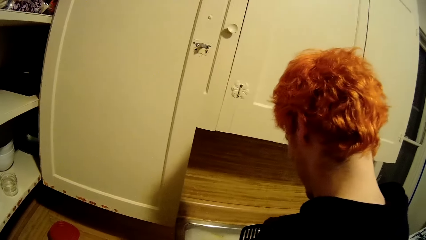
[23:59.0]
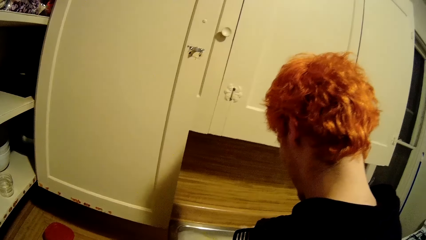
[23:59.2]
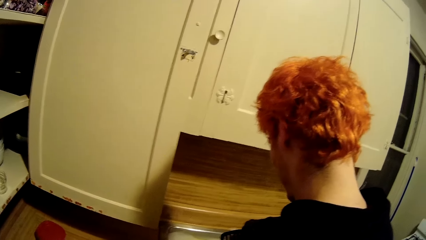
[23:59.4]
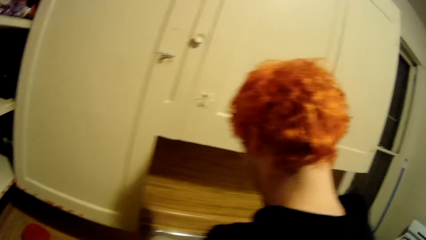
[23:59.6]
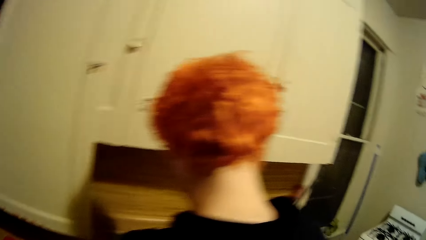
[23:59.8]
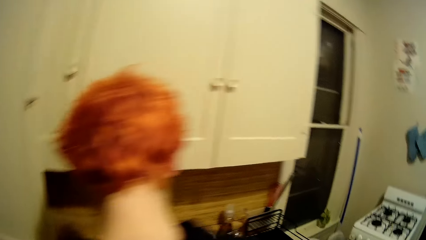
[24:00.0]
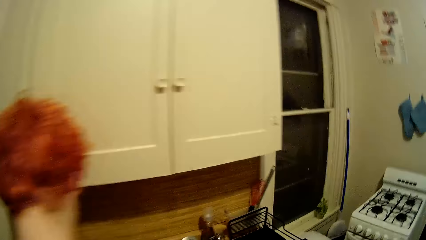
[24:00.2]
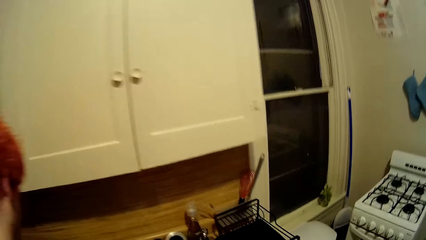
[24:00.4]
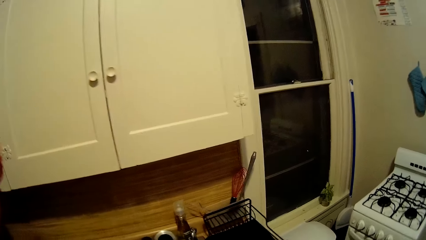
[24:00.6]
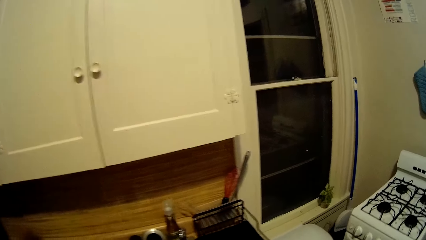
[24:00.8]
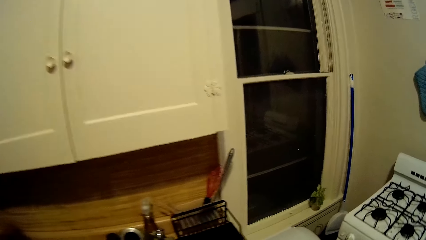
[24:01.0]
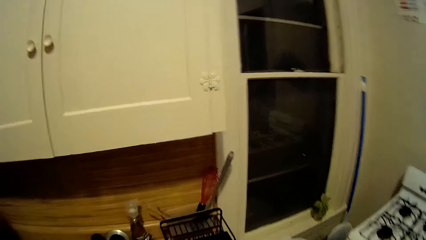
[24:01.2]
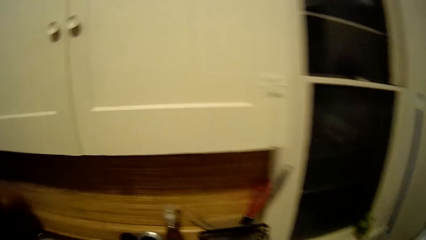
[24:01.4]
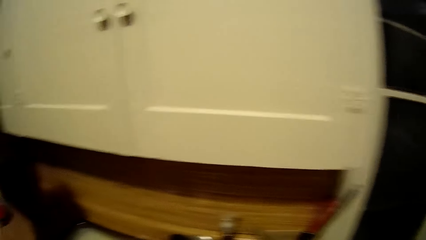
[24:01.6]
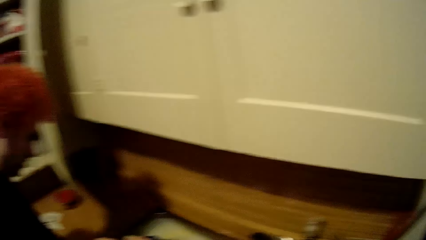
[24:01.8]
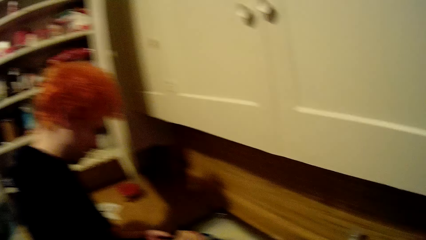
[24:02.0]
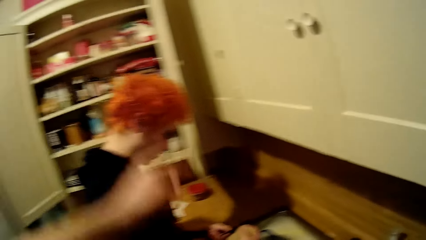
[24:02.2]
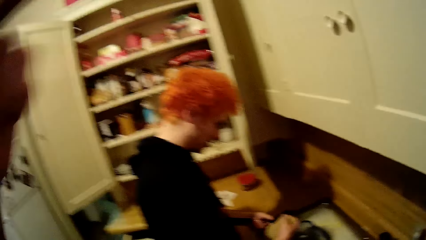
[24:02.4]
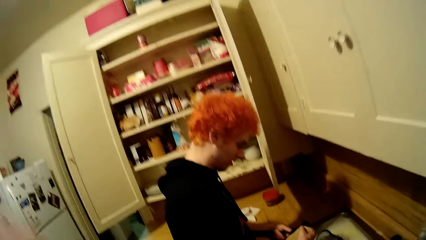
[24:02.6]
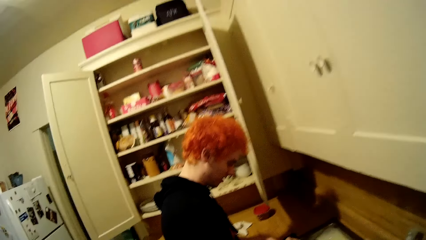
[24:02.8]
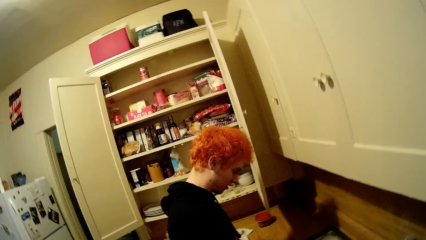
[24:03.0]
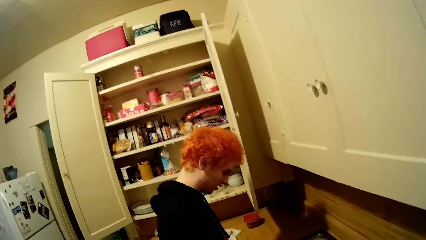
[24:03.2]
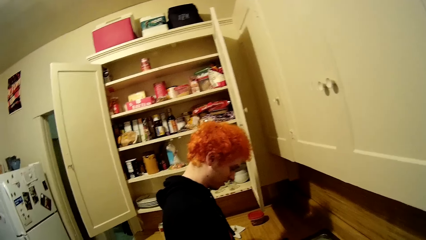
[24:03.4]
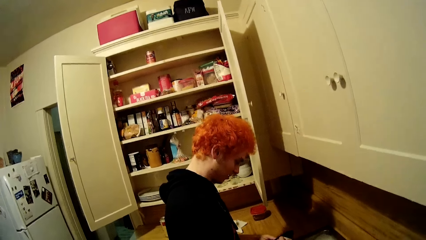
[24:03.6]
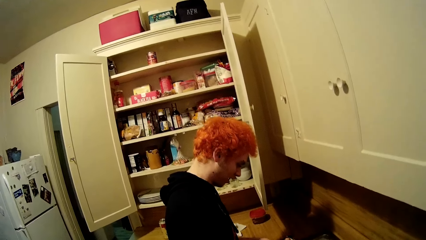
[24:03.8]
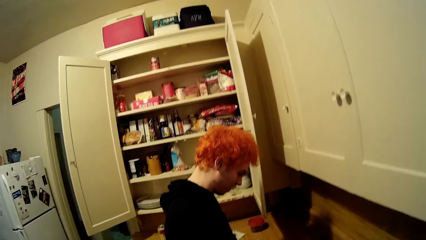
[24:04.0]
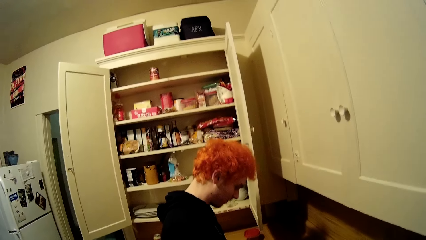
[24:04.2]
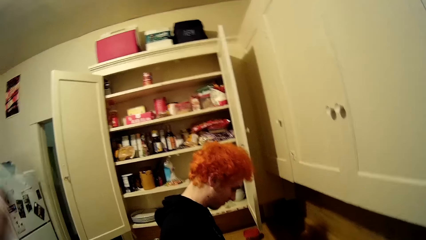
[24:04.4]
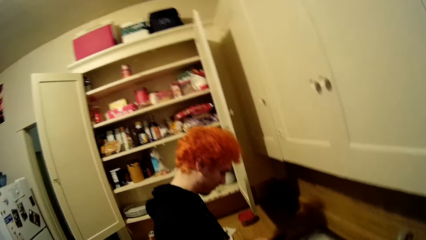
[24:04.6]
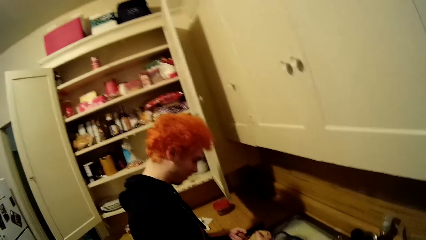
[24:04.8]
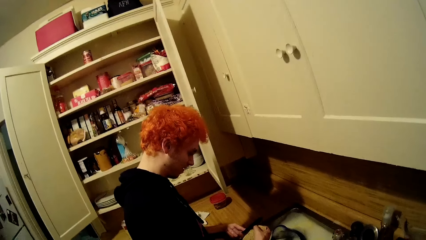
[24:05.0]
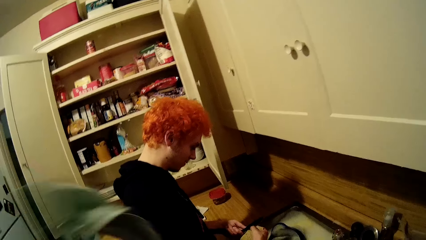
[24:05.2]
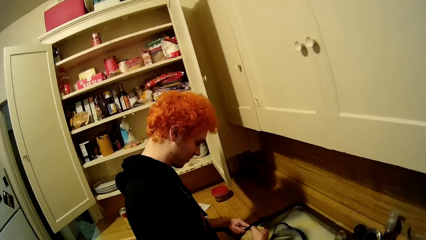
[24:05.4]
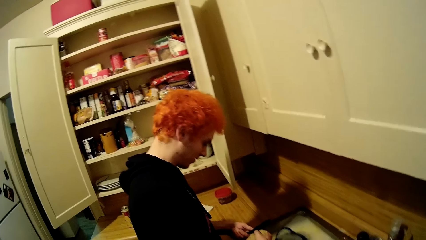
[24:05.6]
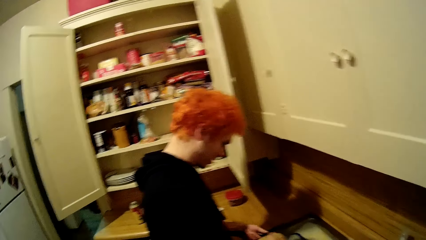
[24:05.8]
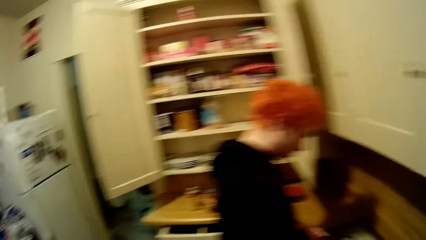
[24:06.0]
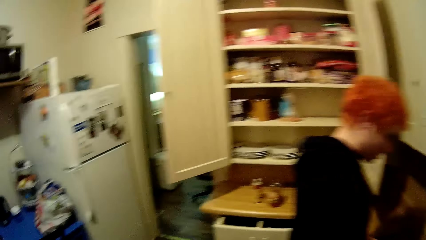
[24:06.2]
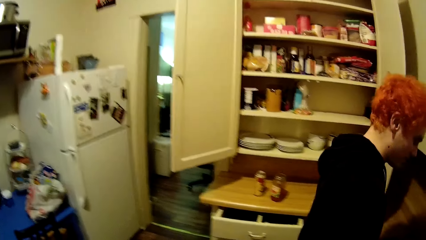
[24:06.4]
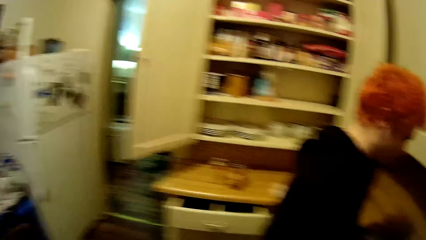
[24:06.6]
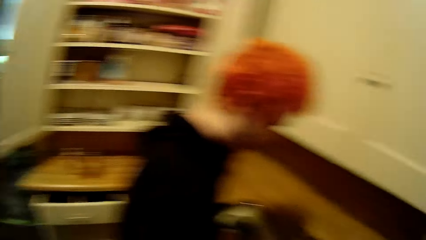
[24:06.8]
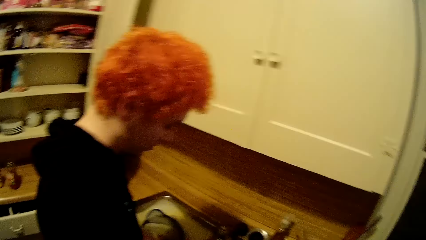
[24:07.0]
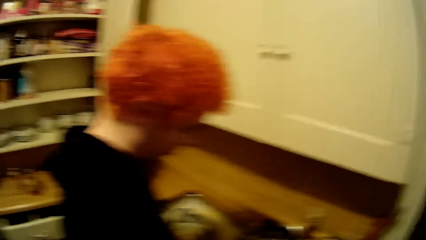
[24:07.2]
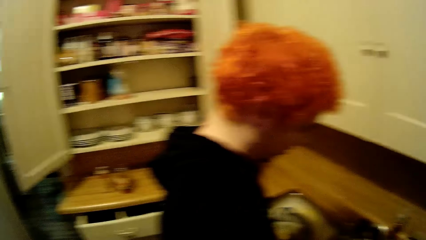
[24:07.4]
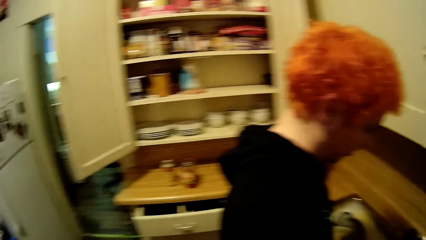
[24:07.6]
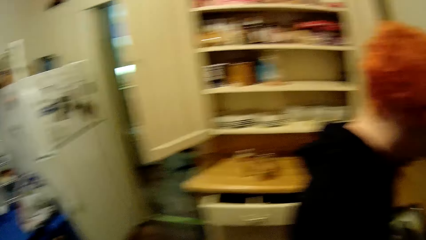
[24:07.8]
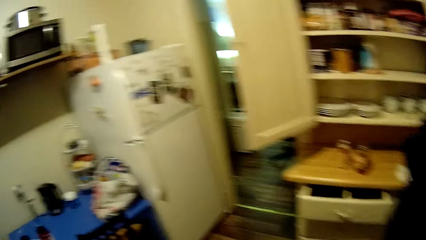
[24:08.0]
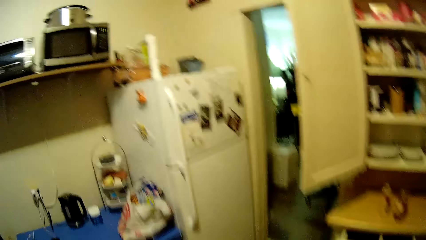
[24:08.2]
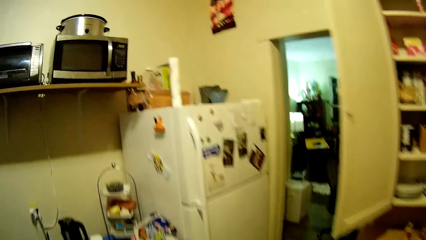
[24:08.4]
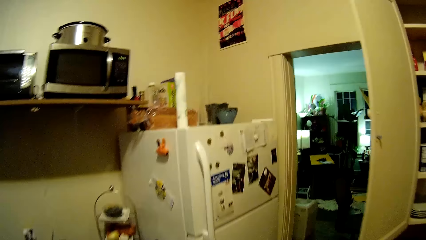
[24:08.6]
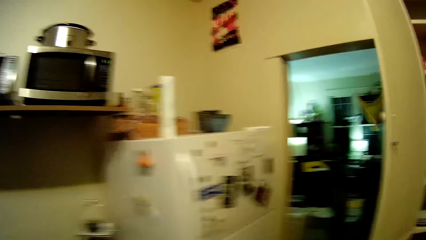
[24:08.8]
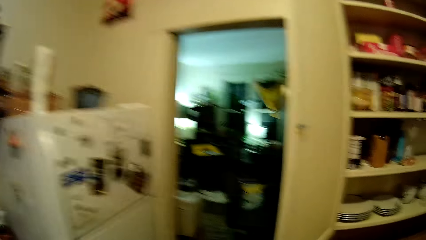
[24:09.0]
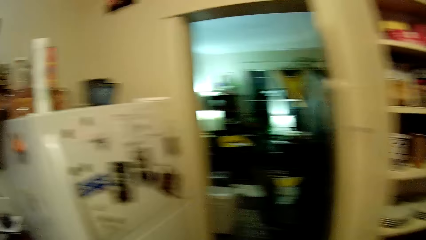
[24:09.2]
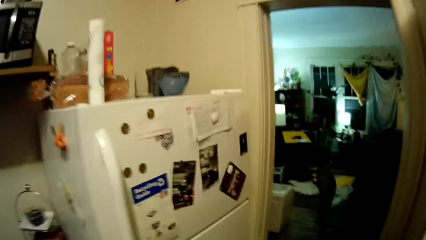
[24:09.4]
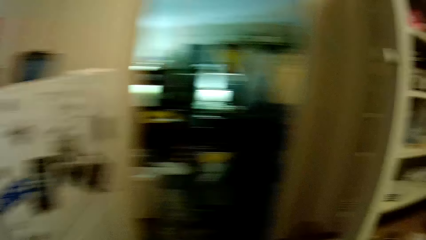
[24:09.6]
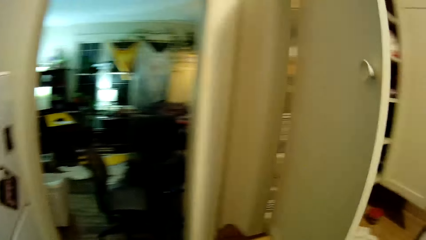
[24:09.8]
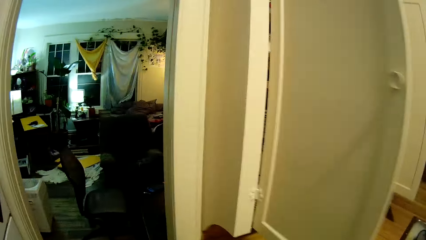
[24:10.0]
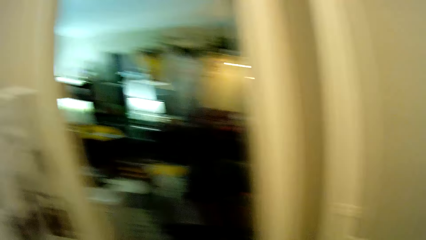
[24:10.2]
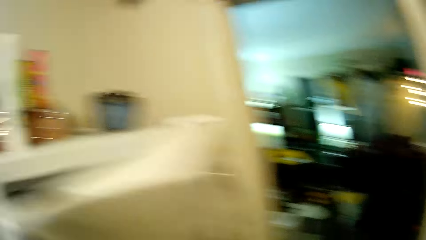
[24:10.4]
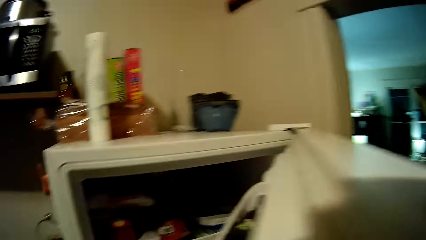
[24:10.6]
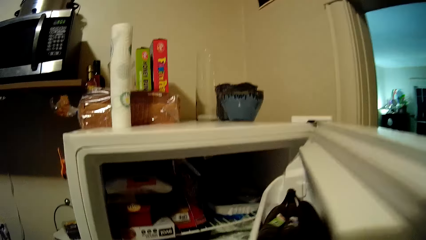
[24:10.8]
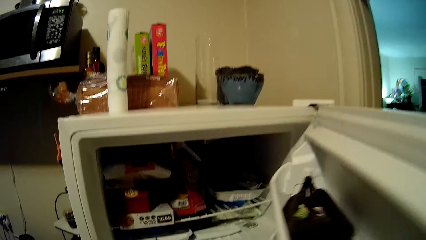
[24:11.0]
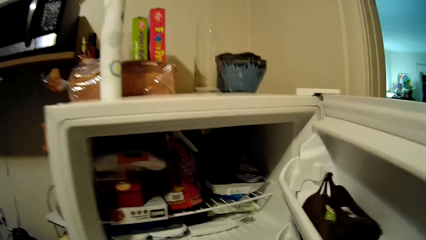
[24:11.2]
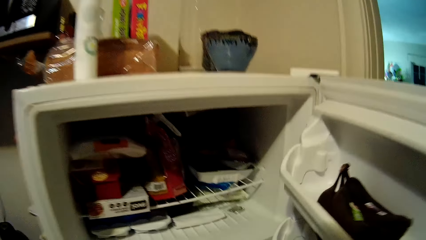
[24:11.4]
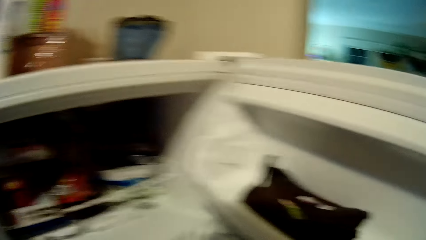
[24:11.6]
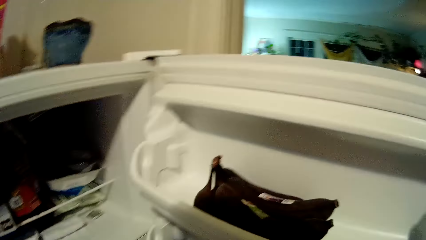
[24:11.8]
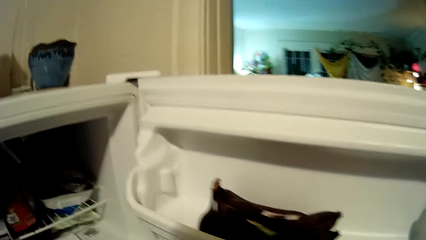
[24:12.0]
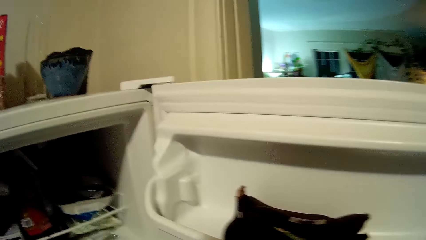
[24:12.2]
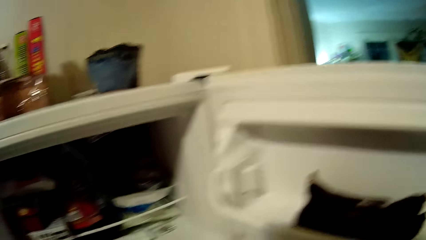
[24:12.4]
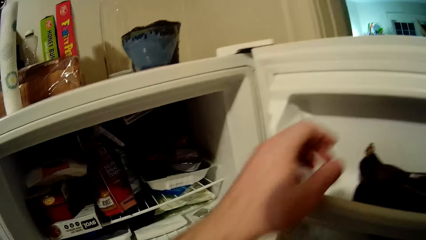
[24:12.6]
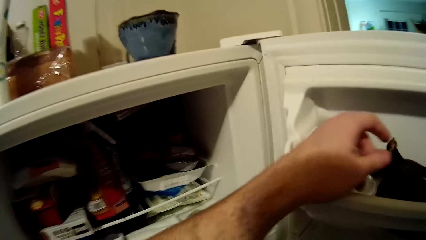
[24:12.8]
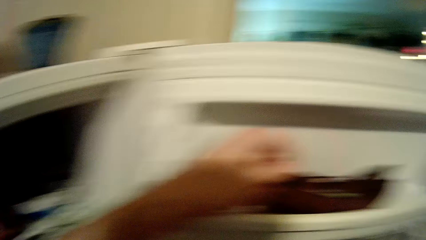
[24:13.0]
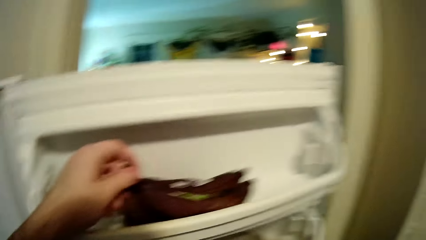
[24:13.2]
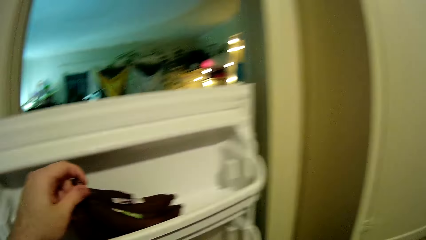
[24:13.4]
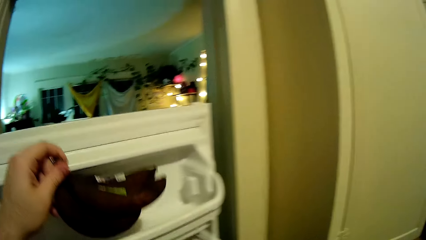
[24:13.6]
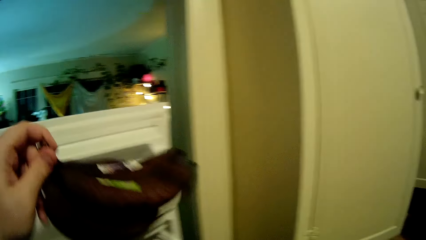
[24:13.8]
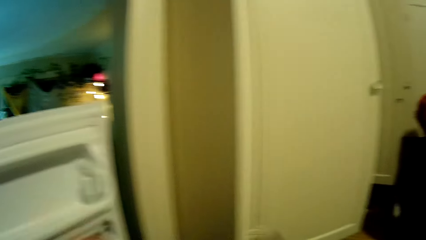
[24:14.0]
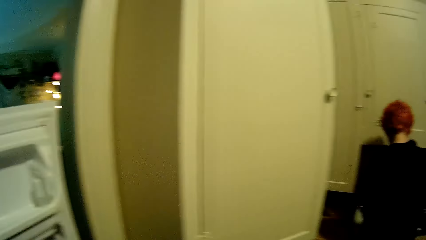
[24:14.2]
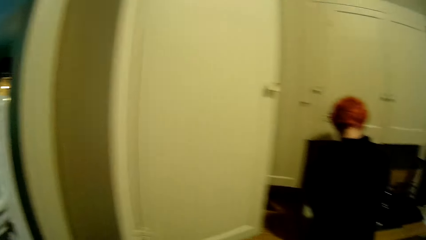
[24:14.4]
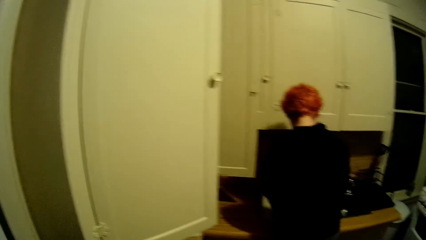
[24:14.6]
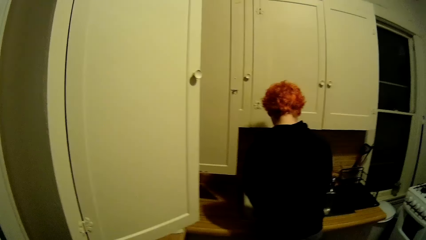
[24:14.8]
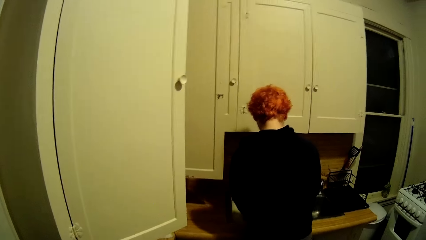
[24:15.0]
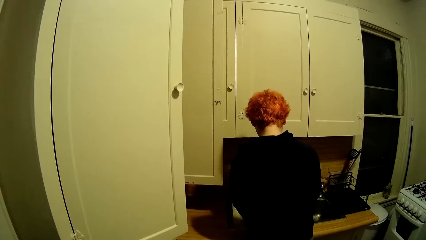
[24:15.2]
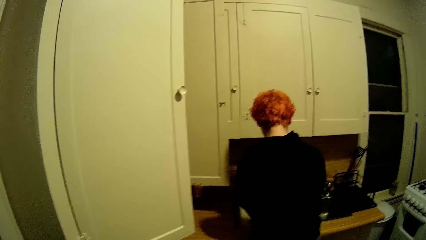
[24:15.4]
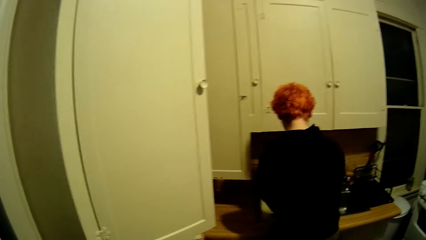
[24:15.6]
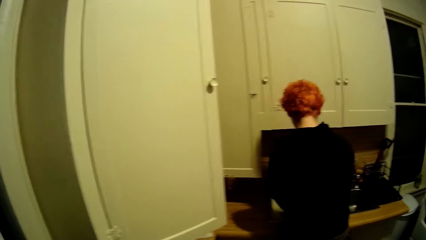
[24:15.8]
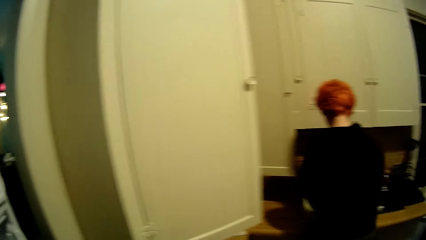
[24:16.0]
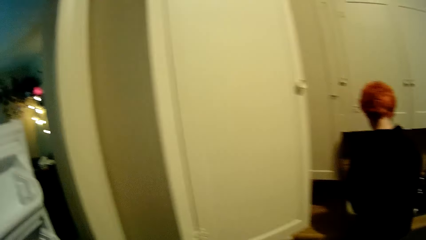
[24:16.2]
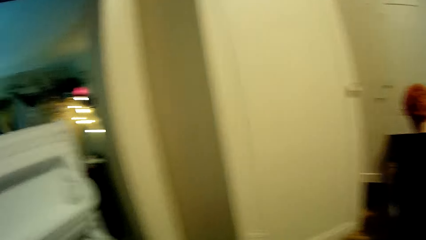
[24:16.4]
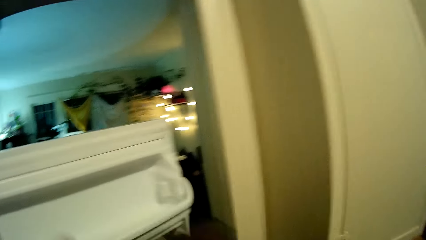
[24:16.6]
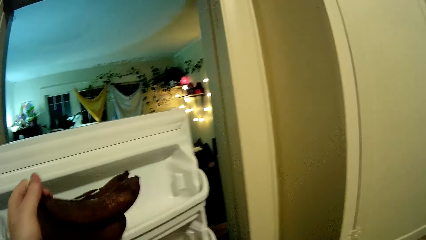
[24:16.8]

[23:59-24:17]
The camera wearer moves around the kitchen. They open the fridge. They pick sachets or bananas from the fridge. They stare around the house.
